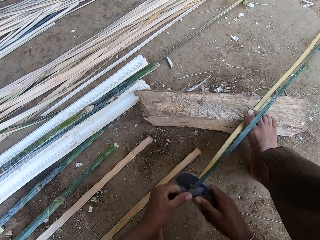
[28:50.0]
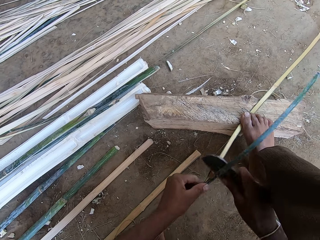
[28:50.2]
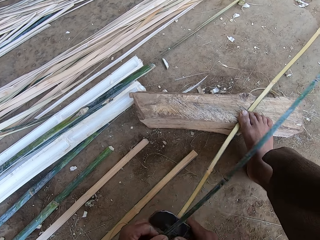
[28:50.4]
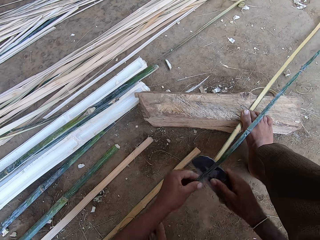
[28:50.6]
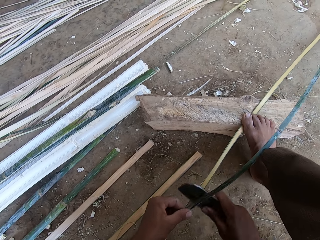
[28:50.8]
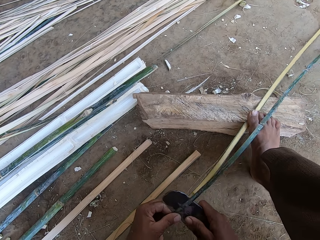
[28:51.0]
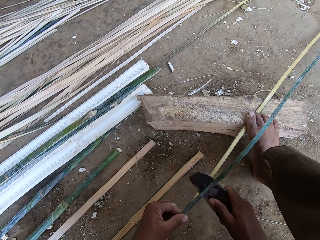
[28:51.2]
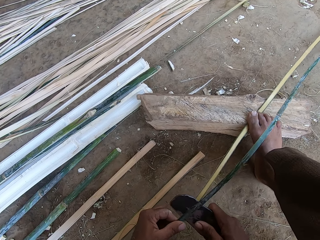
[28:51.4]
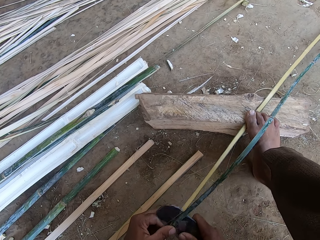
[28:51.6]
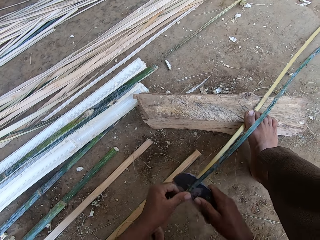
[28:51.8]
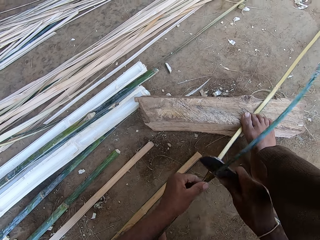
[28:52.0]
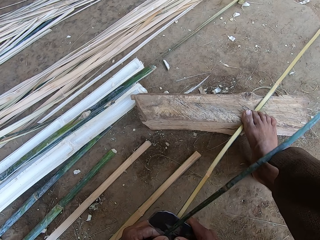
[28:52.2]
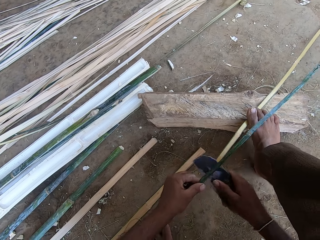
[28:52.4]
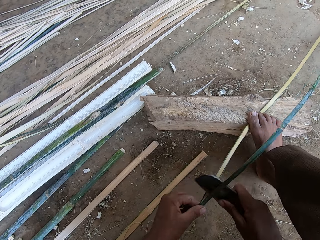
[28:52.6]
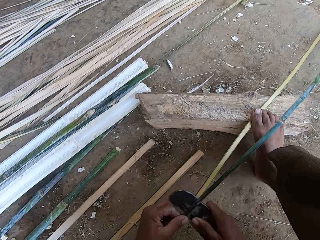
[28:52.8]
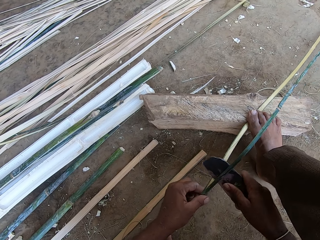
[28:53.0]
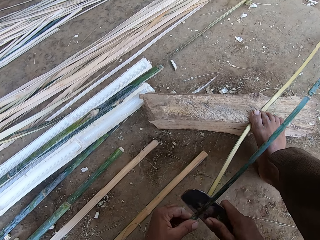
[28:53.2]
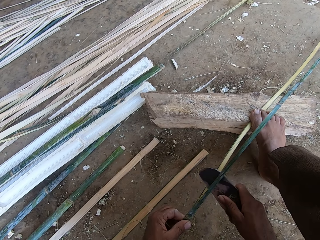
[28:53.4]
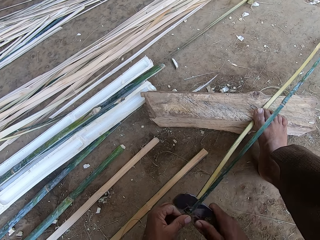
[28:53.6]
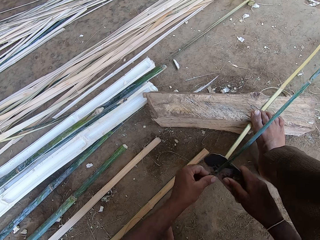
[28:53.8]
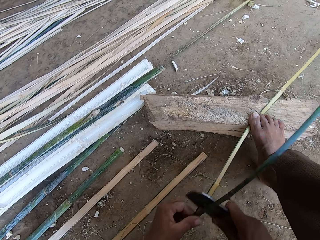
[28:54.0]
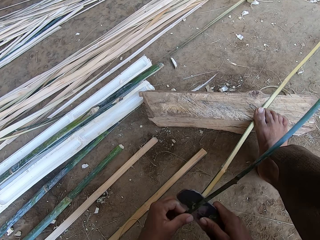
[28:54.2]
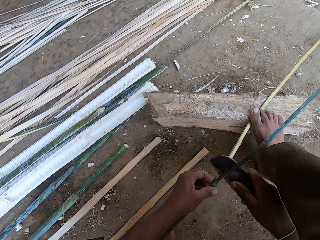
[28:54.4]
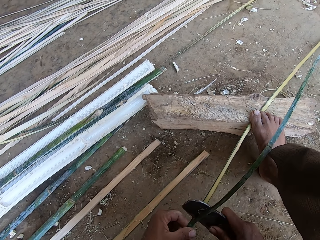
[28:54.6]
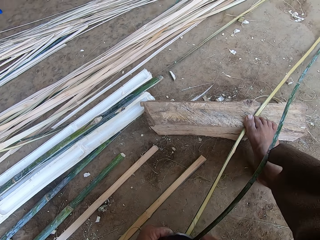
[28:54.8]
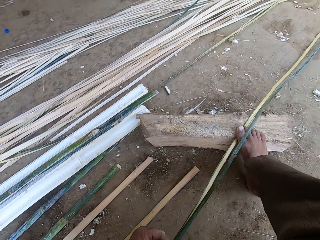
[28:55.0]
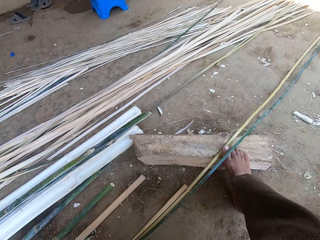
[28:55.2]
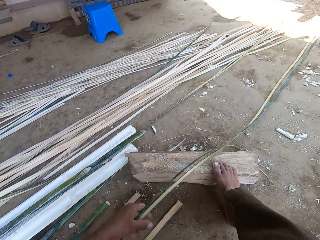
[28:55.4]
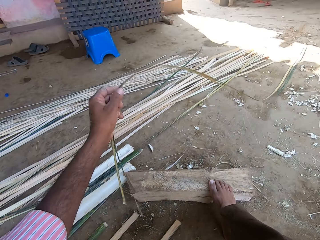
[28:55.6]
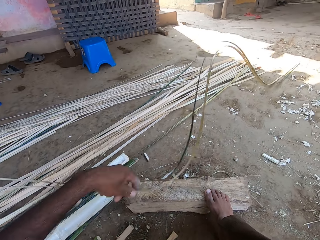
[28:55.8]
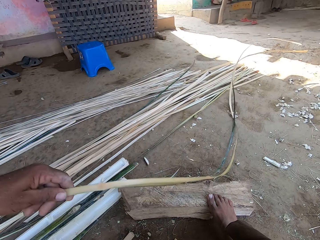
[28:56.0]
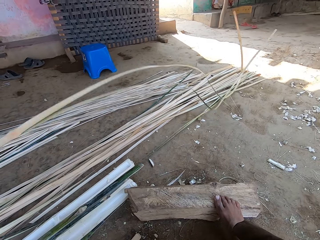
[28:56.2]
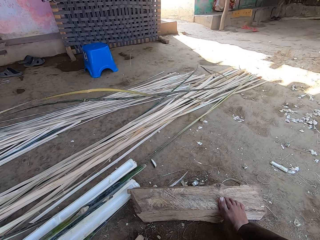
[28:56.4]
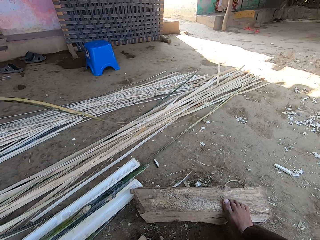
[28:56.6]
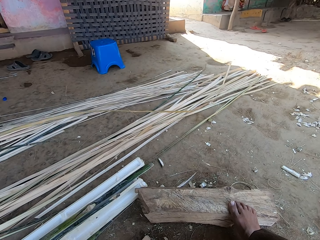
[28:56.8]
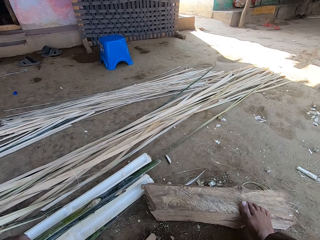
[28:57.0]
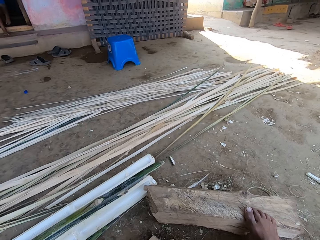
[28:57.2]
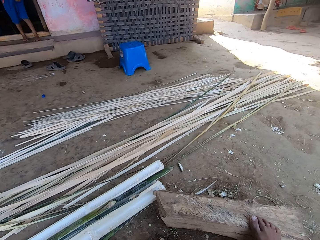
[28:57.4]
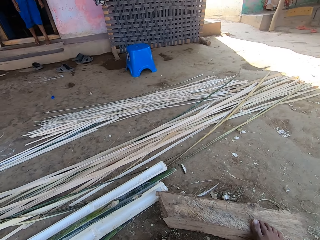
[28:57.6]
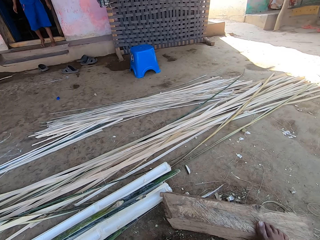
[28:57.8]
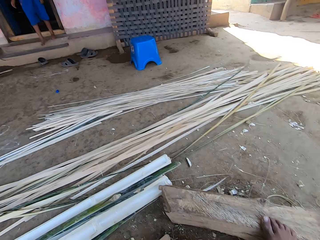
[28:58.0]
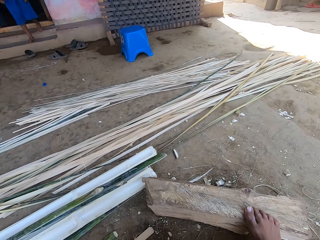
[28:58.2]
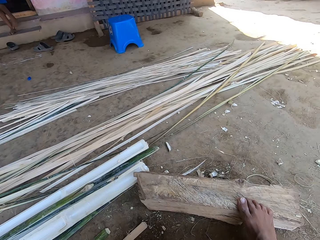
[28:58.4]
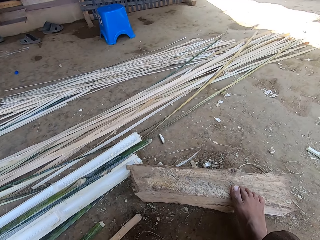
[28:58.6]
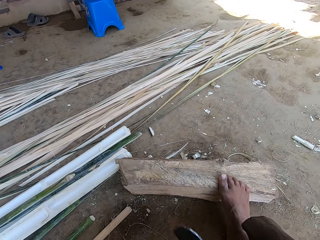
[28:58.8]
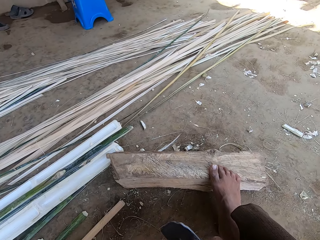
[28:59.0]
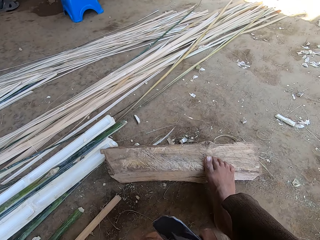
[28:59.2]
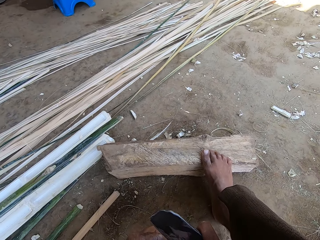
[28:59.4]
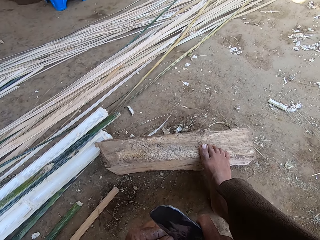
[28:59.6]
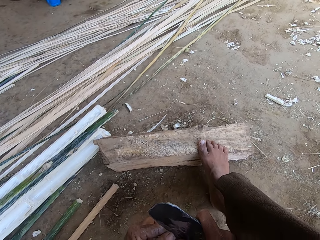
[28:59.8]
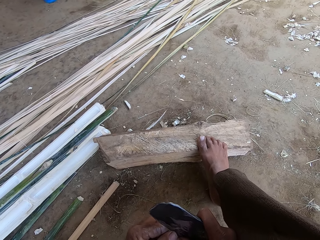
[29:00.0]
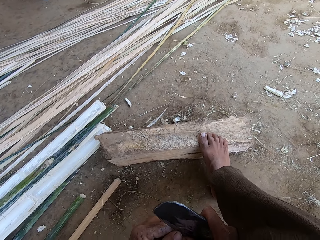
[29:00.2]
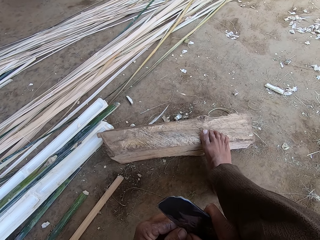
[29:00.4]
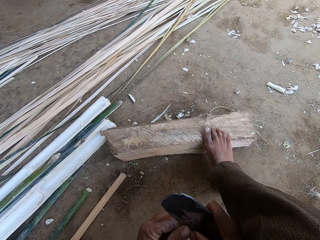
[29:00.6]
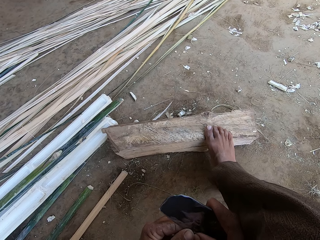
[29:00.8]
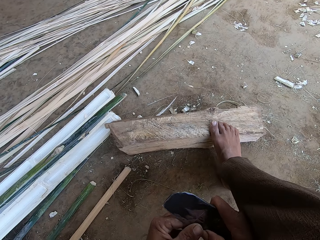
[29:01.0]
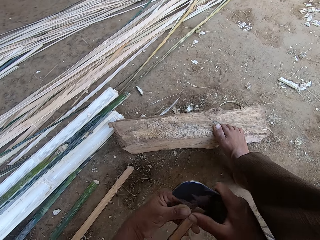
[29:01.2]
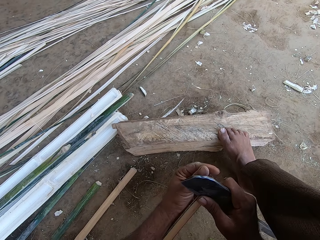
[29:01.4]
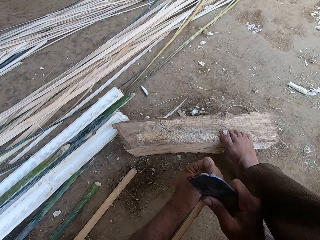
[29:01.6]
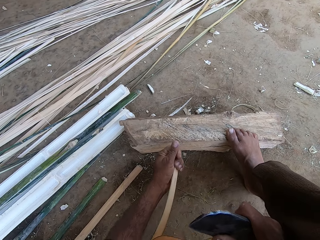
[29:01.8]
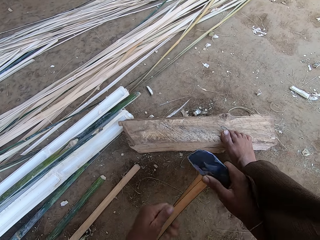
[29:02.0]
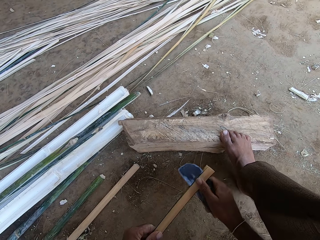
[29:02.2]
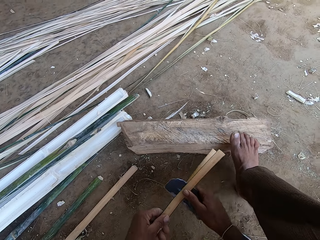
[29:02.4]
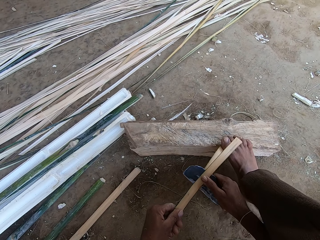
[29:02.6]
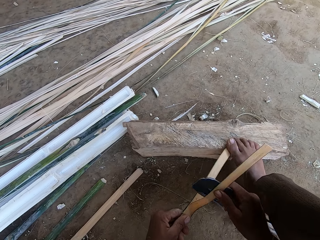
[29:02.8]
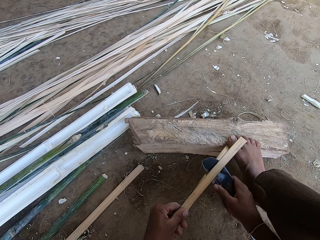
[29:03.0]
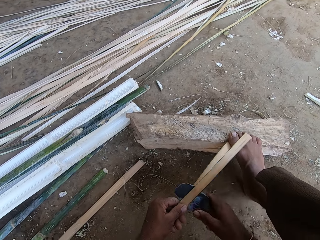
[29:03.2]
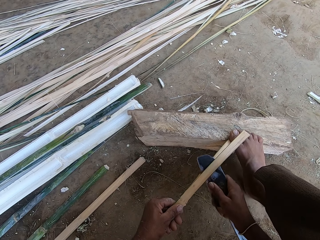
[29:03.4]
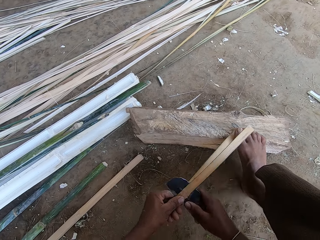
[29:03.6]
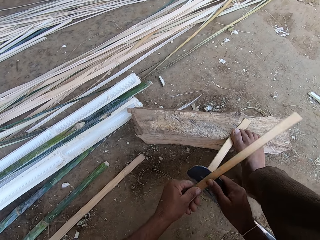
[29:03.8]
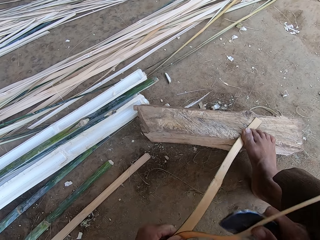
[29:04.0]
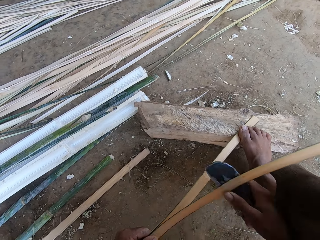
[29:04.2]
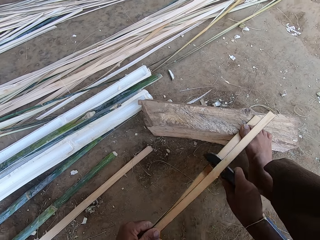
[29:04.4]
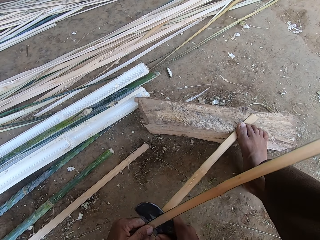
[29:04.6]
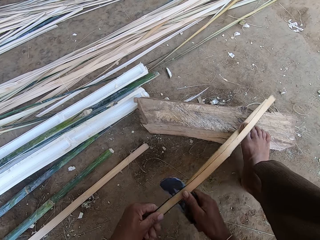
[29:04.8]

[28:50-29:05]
The camera wearer moves the bamboos. They place the bamboo on top of other bamboos. They cut the bamboo with a knife. They hold the machete. They peel the bamboo.

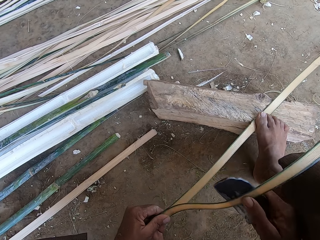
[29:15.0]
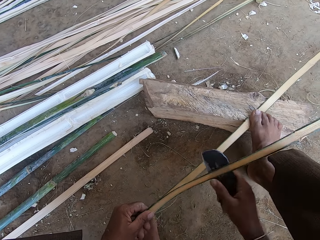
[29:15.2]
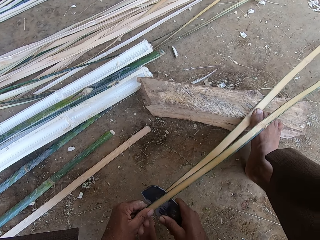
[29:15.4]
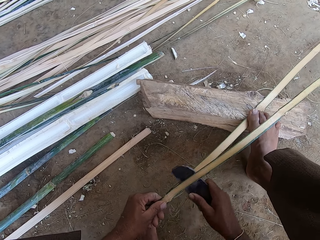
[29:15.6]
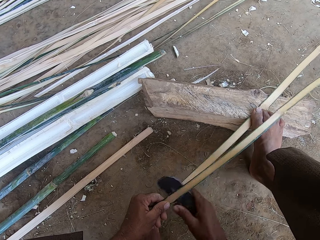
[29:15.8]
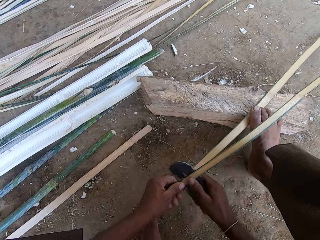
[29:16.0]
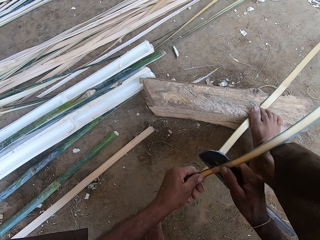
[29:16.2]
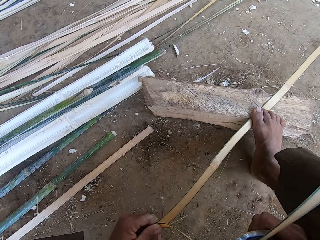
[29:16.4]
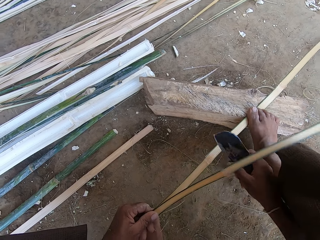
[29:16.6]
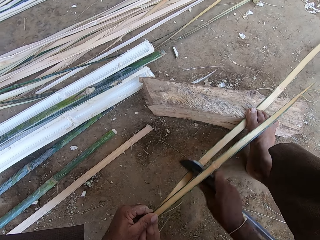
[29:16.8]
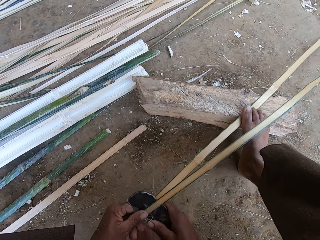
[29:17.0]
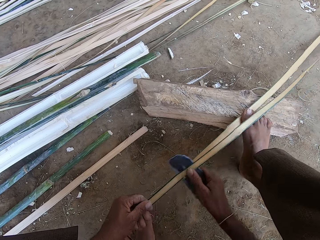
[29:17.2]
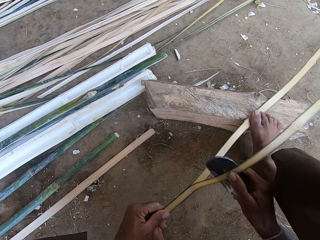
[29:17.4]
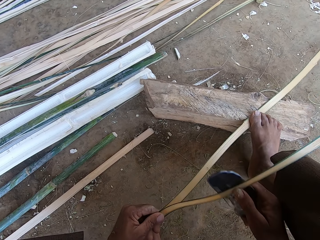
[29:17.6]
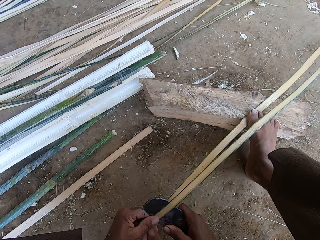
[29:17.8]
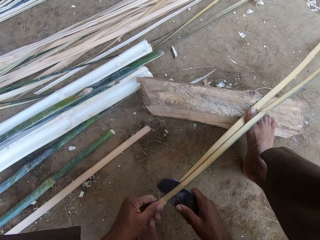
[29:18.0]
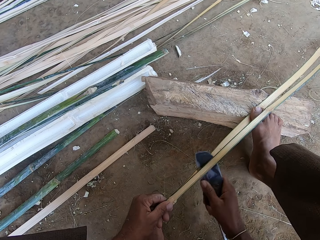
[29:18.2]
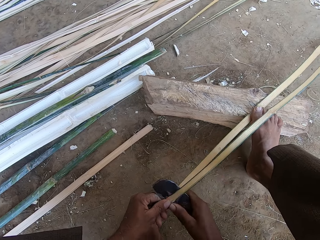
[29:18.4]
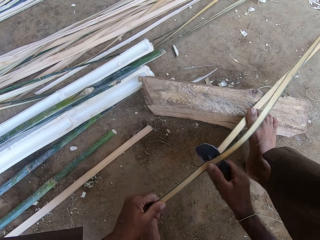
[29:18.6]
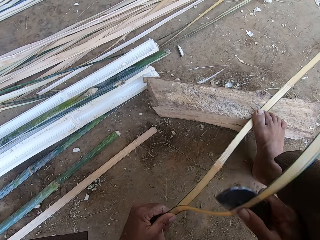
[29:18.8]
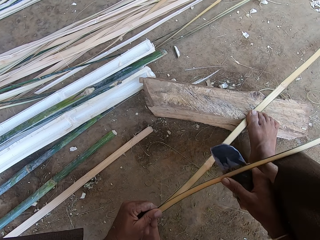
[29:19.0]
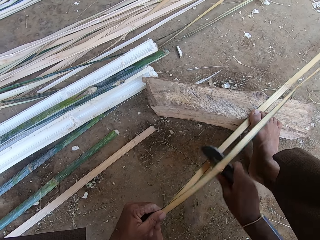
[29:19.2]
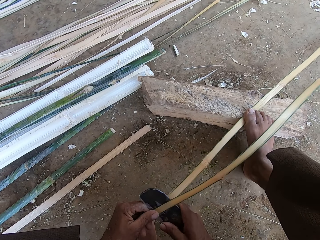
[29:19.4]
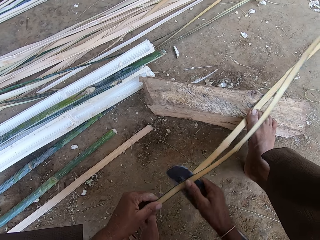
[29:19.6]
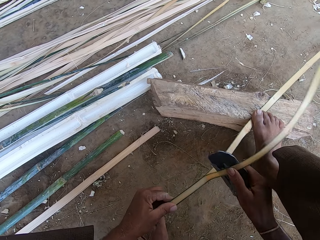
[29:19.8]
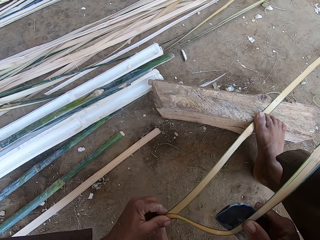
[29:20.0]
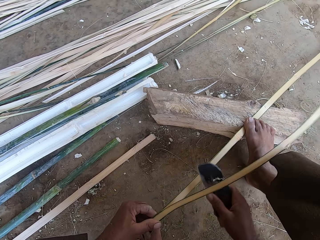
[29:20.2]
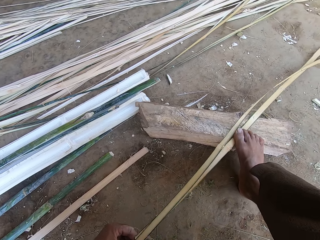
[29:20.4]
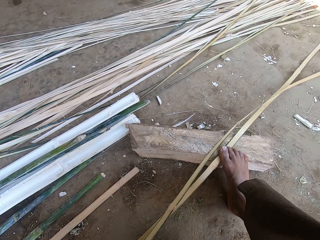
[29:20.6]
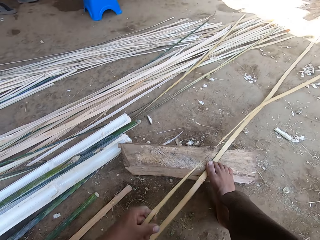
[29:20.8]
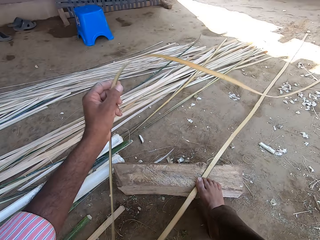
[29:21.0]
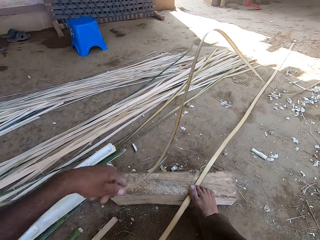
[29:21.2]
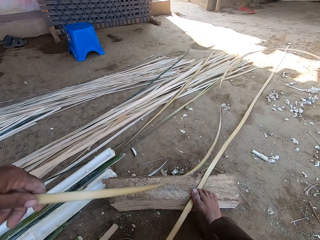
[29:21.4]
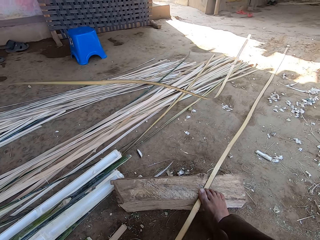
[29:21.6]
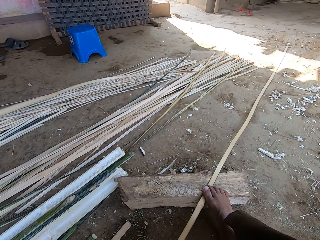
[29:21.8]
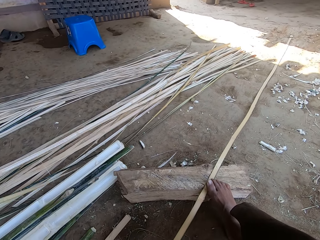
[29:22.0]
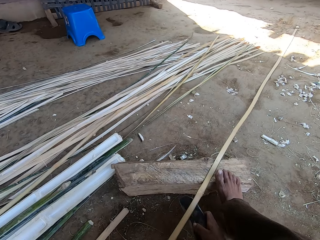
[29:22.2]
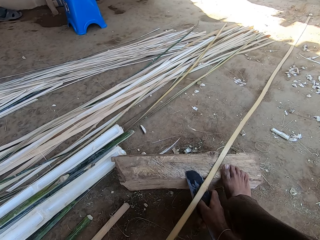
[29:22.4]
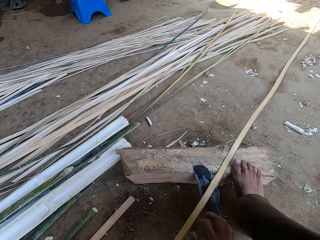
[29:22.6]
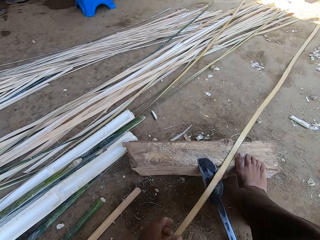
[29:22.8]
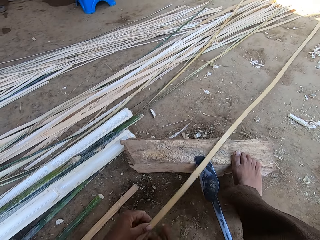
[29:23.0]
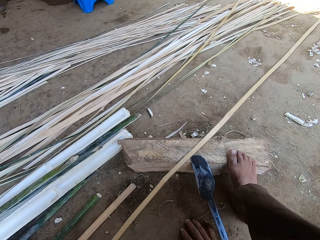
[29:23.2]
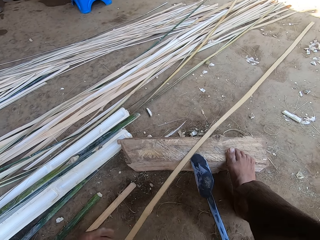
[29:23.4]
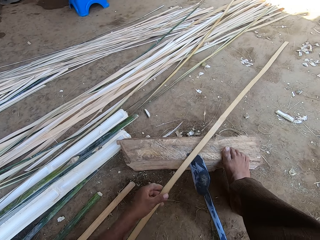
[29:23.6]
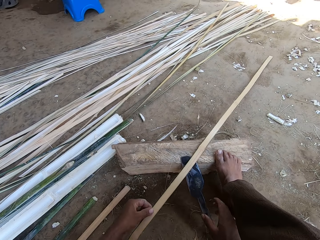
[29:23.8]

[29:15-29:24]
The camera wearer moves the bamboos. They place the bamboo on top of other bamboos. They cut the bamboo with a knife.
